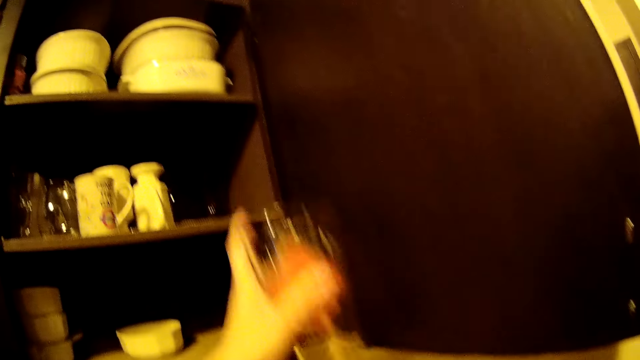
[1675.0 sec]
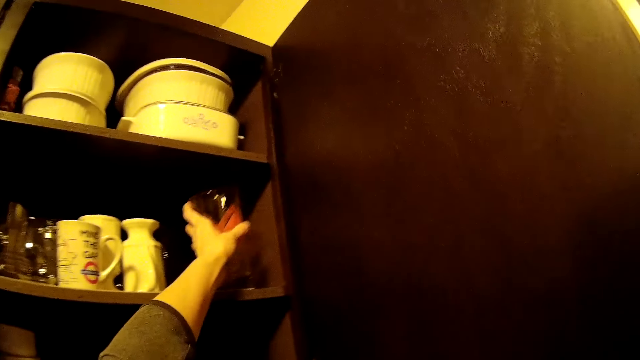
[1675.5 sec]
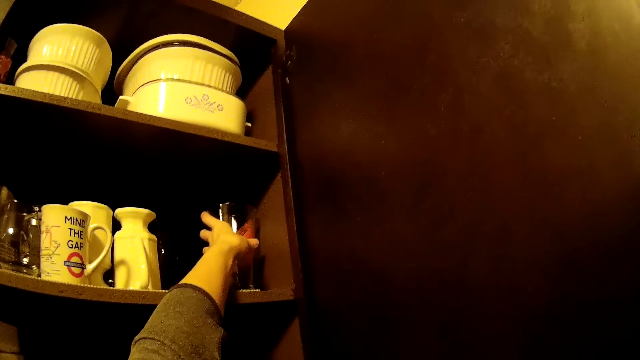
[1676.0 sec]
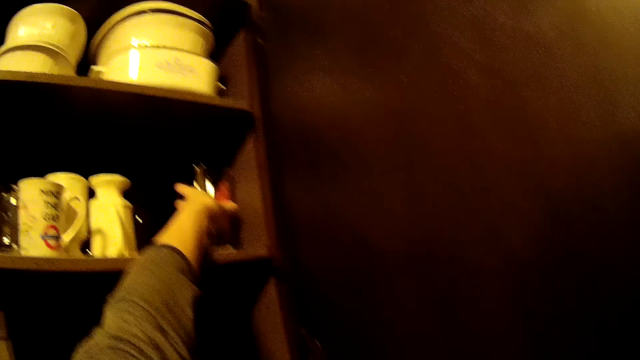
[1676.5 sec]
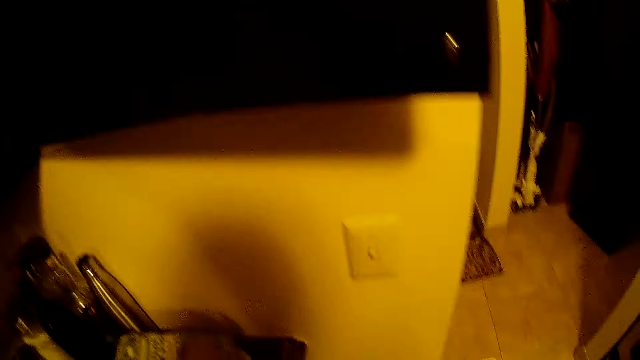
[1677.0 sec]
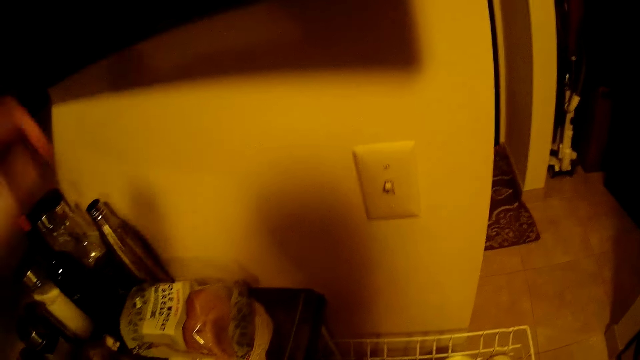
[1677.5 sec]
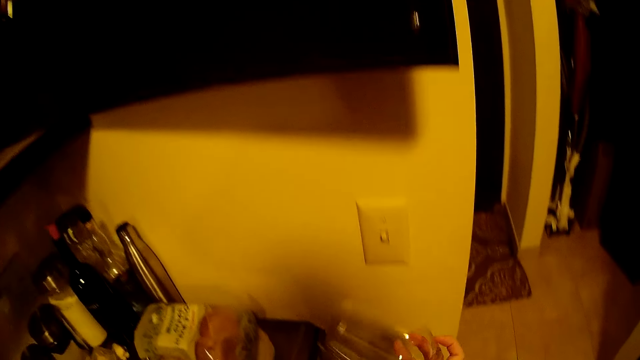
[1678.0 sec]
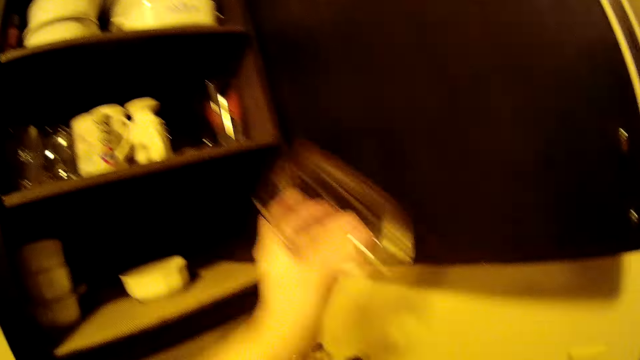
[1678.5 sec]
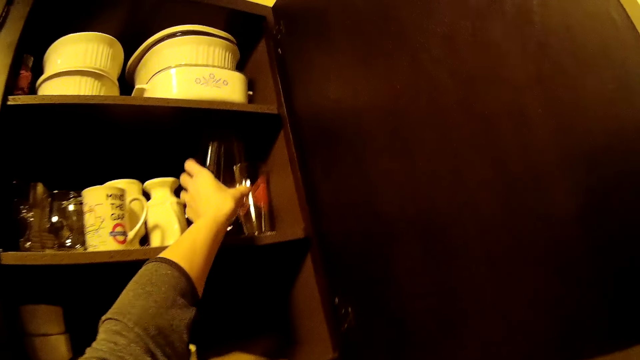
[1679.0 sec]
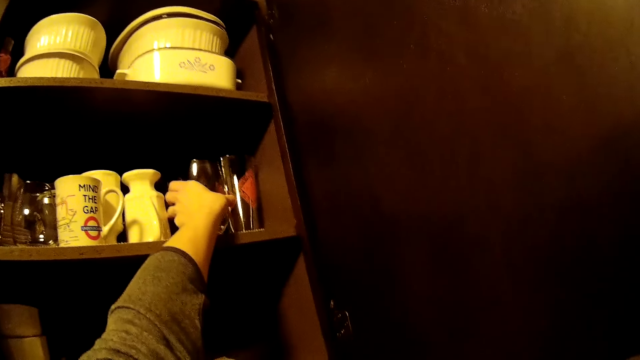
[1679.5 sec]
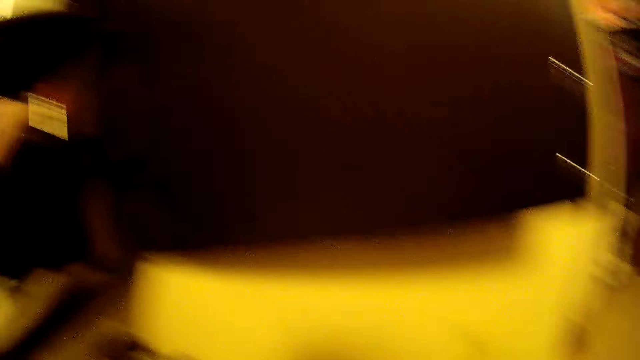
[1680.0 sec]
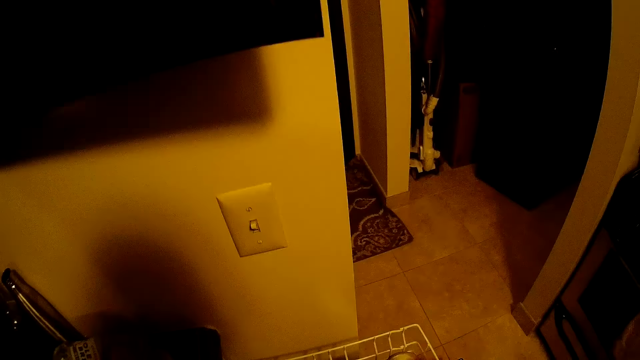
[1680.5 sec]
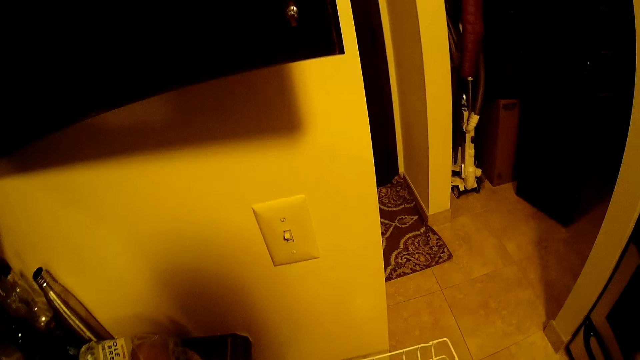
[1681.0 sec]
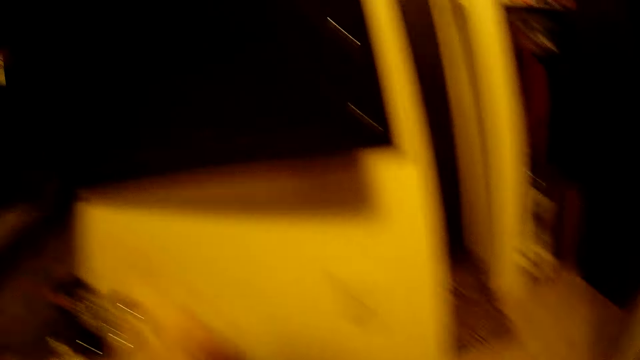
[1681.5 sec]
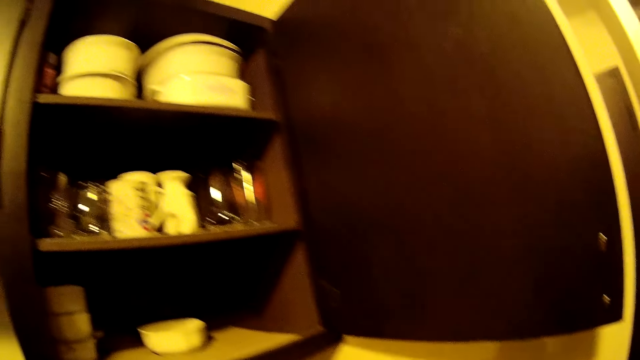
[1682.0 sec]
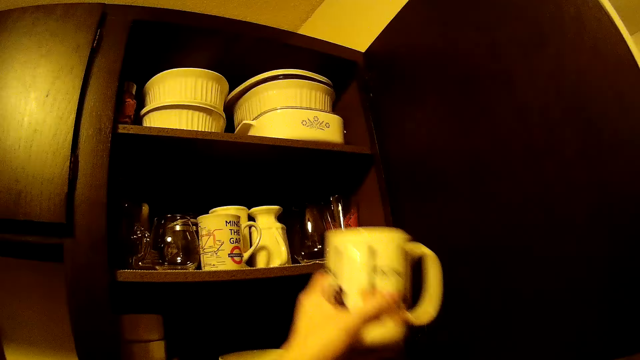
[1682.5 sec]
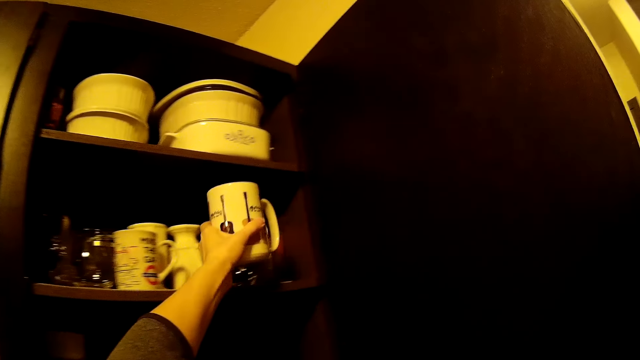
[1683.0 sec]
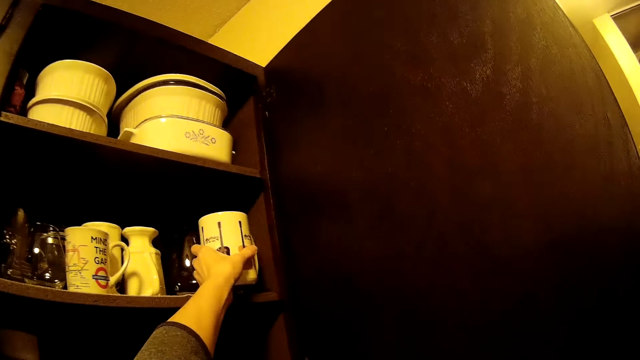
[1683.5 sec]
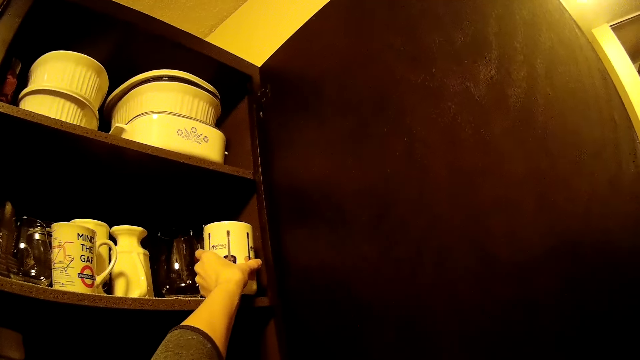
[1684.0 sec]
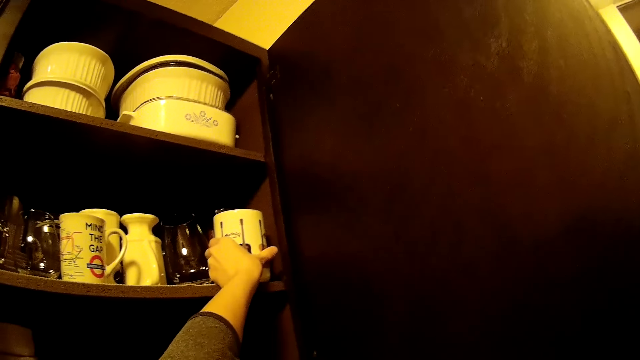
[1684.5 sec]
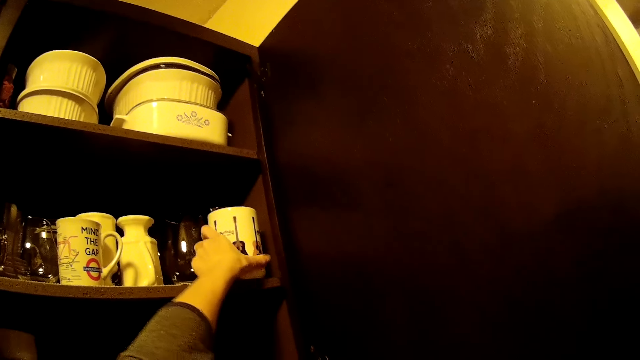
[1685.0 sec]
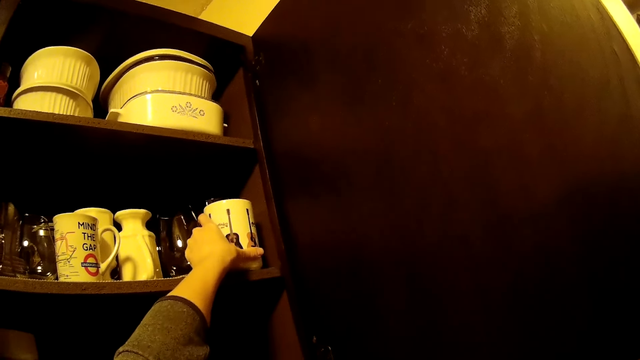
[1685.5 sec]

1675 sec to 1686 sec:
The camera wearer places the cup in the cupboard with her left hand. She picks a cup from the rack with her right hand. She transfers the cup from her right hand to her left hand. She places the cup in the cupboard with her left hand. She places the cup in the cupboard with her left hand again.

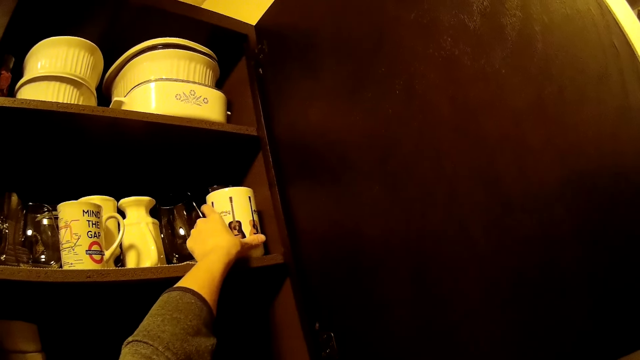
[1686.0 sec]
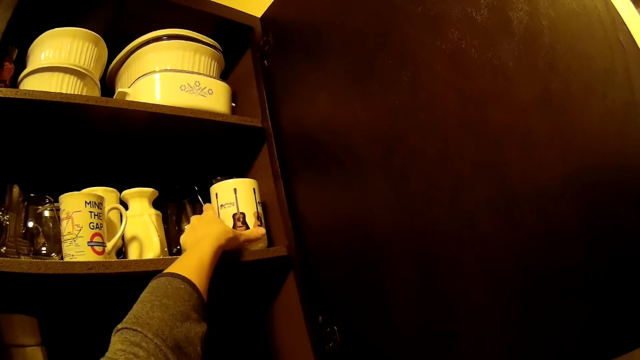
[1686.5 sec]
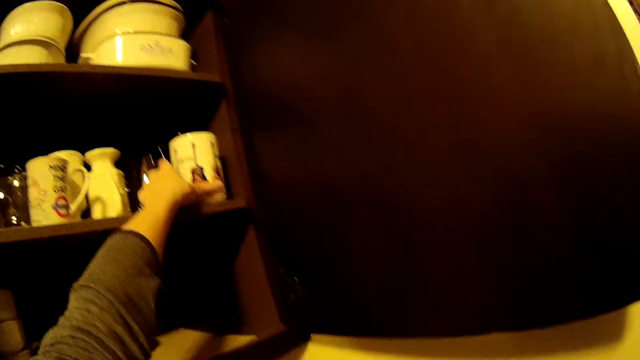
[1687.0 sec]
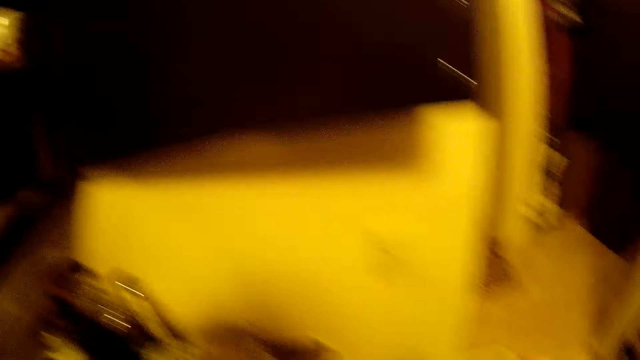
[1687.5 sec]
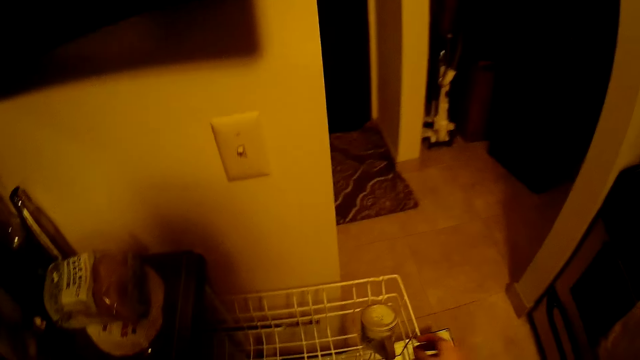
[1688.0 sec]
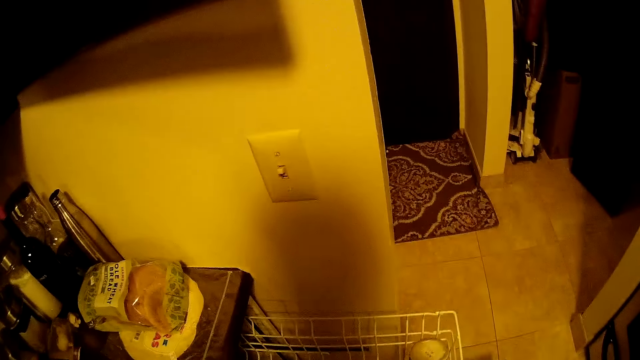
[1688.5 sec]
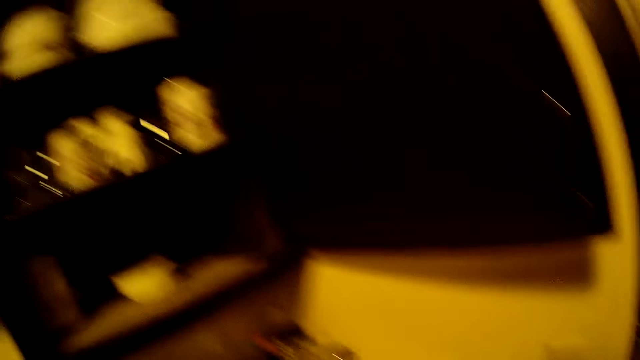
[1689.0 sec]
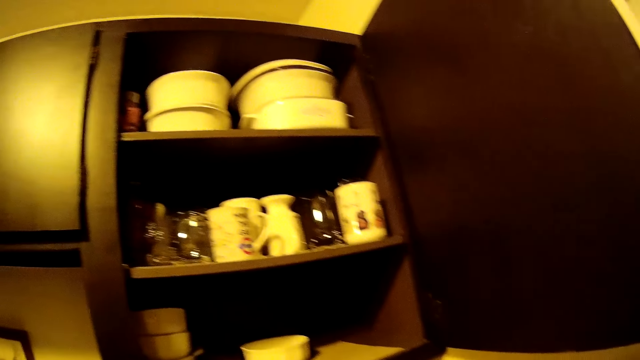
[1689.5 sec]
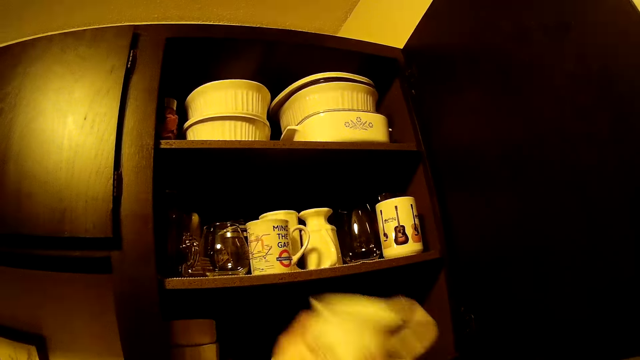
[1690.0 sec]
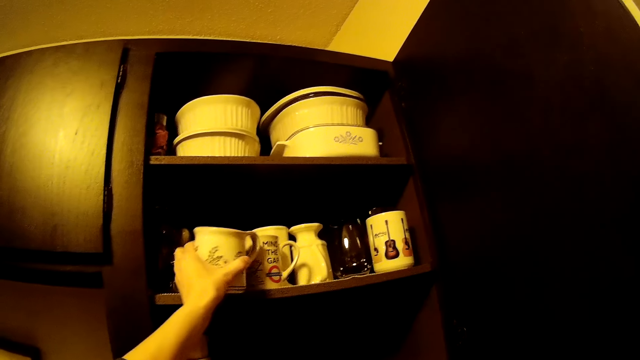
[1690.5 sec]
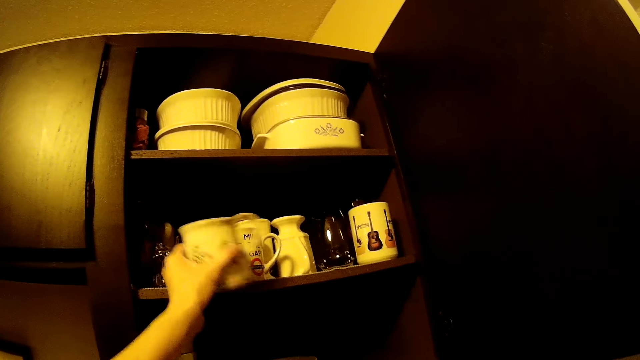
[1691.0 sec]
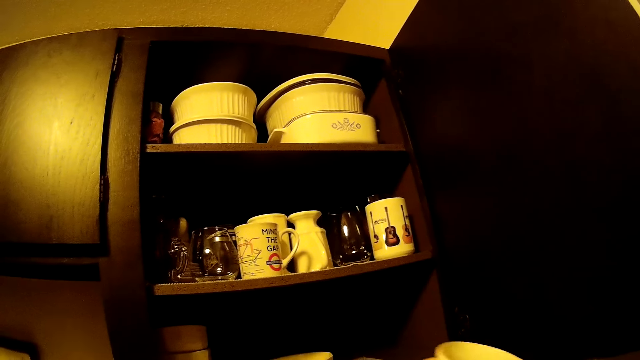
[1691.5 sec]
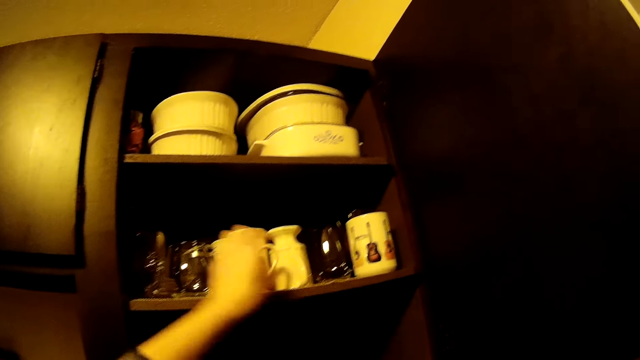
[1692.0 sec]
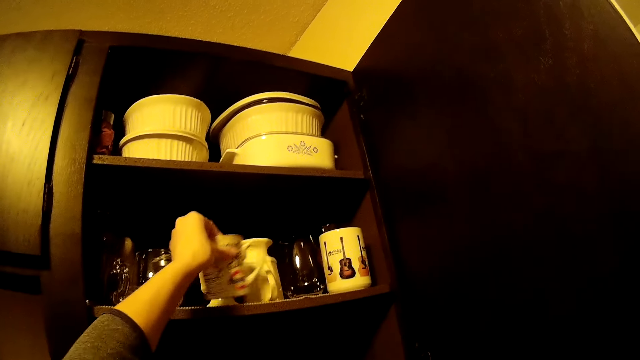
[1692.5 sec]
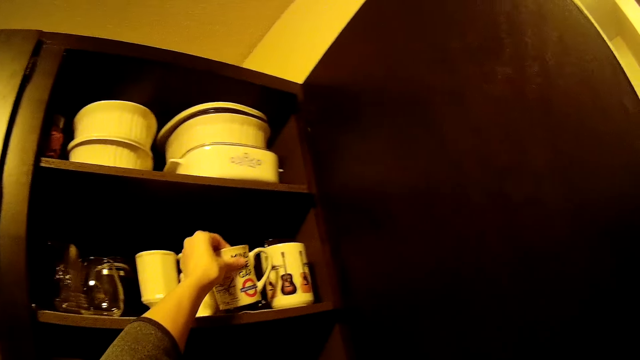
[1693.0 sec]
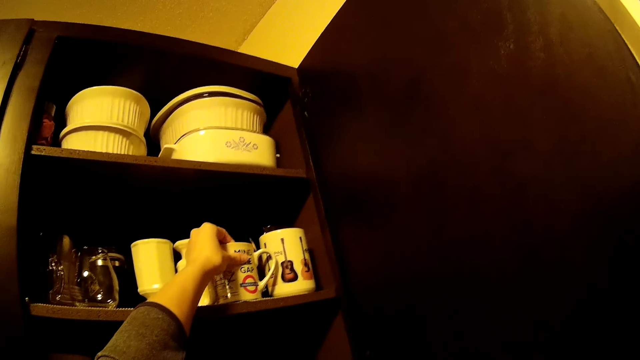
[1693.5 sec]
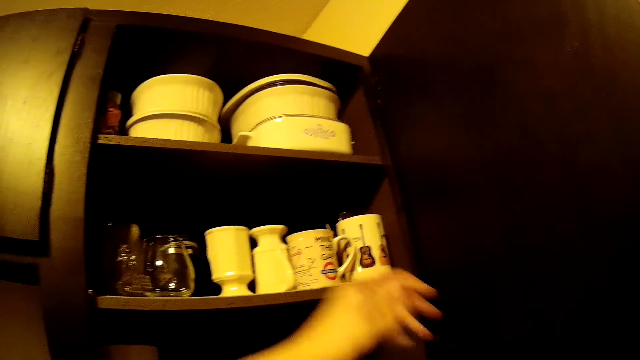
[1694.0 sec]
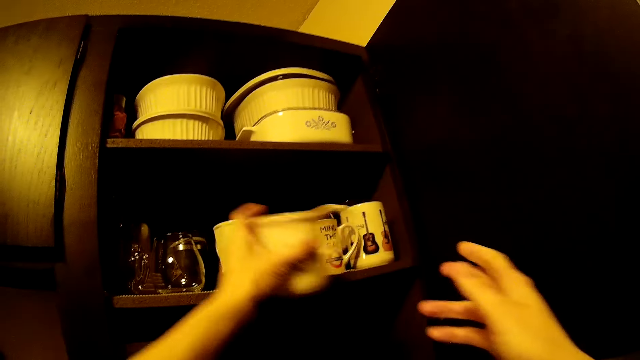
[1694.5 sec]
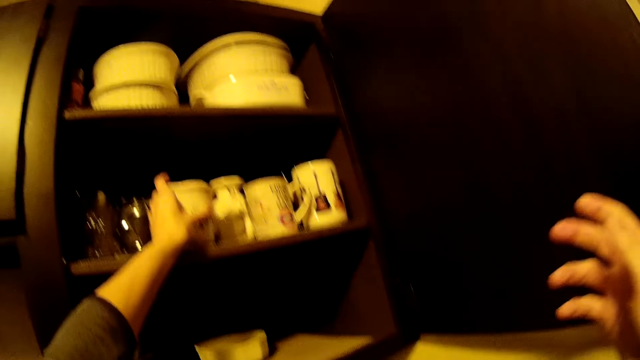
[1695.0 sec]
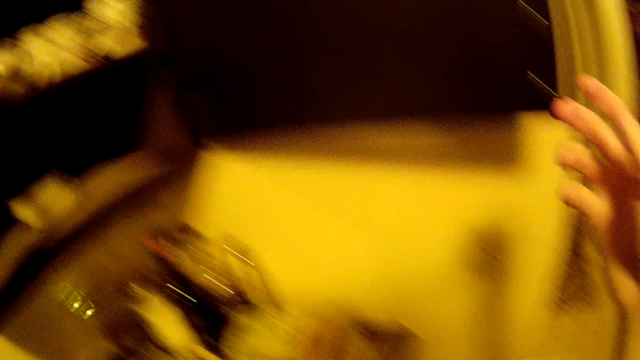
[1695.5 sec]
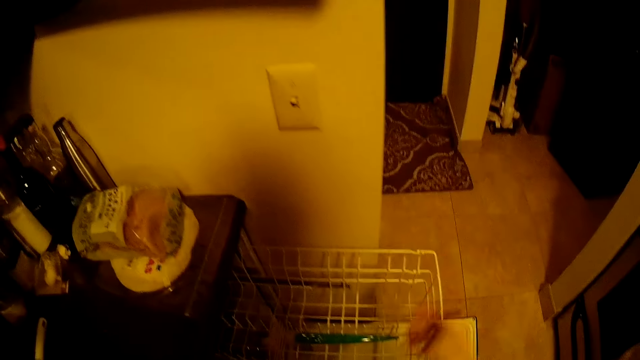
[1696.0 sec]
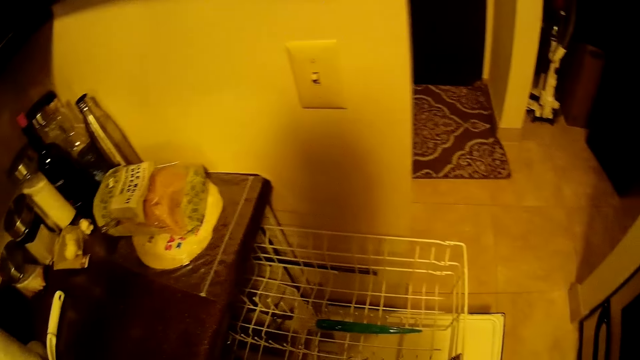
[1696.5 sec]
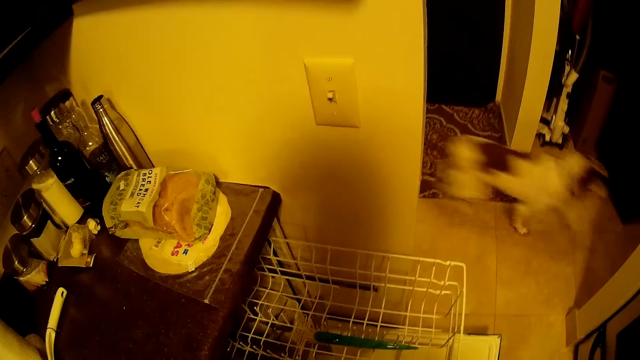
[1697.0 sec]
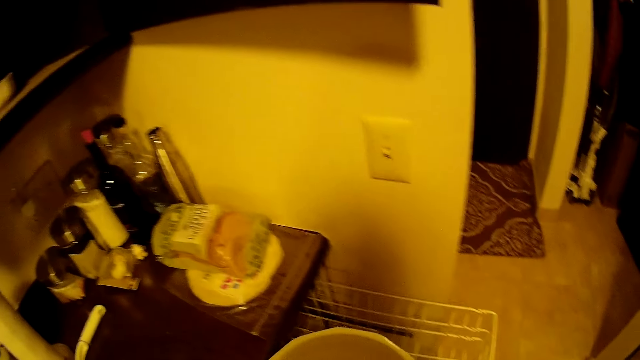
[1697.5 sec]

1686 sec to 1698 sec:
The camera wearer picks a cup from the rack with her right hand. She places the cup in the cupboard with her left hand. She removes the cup from the cupboard with her left hand. She moves the cup in the cupboard with her left hand. She transfers the cup in her right hand to her left hand. She moves the cup in the cupboard with her left hand. She puts the cup in the cabinet.
